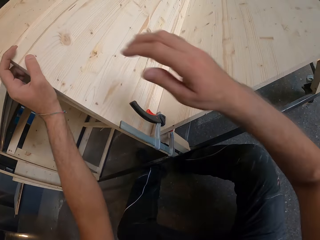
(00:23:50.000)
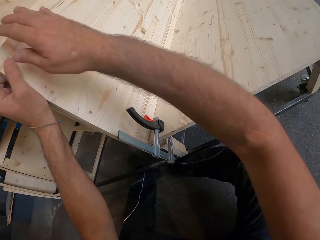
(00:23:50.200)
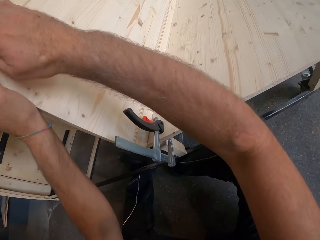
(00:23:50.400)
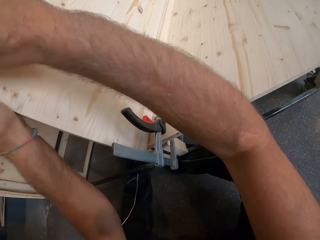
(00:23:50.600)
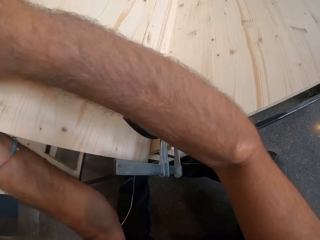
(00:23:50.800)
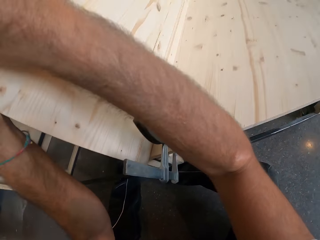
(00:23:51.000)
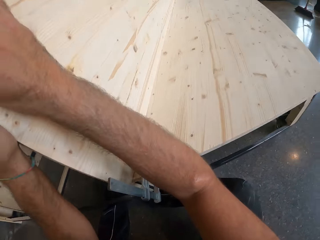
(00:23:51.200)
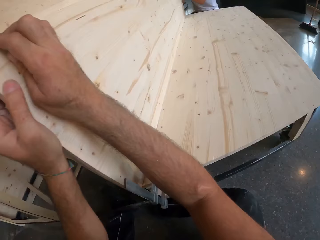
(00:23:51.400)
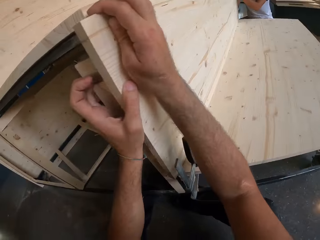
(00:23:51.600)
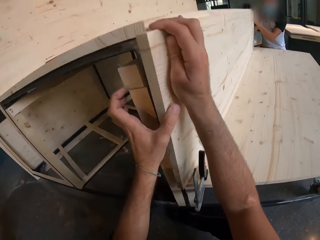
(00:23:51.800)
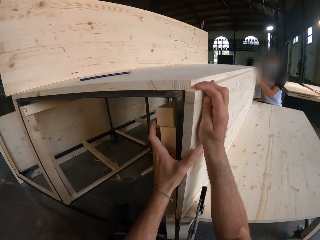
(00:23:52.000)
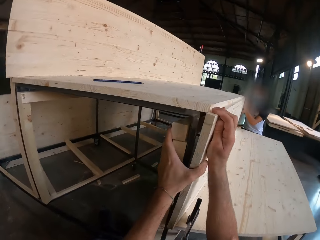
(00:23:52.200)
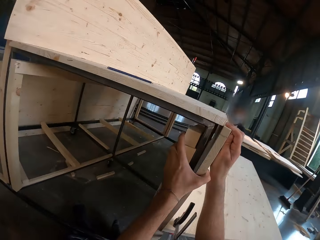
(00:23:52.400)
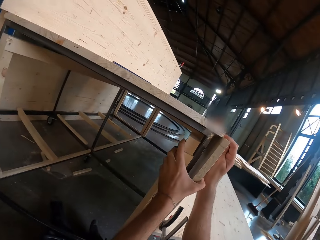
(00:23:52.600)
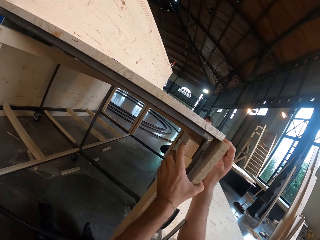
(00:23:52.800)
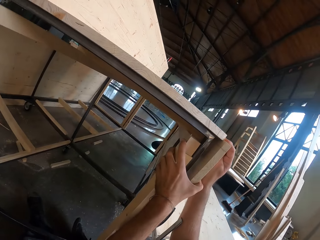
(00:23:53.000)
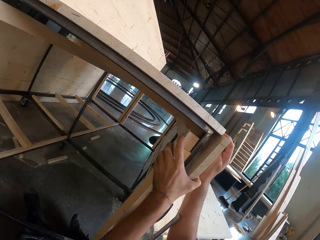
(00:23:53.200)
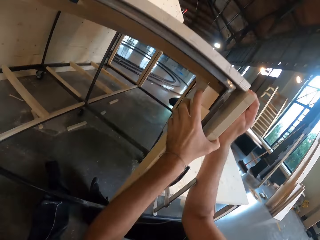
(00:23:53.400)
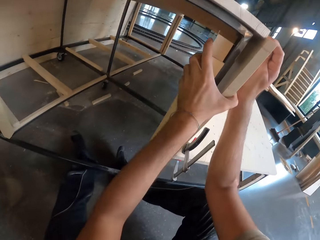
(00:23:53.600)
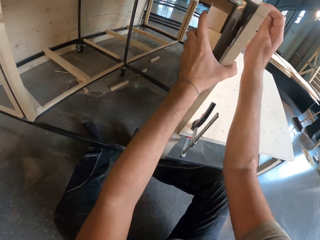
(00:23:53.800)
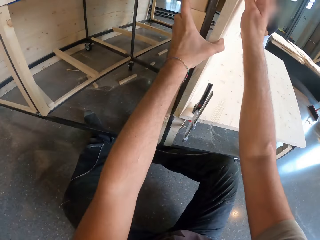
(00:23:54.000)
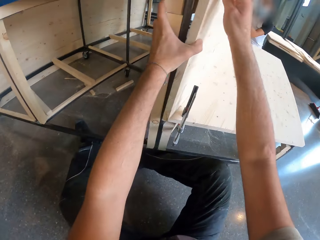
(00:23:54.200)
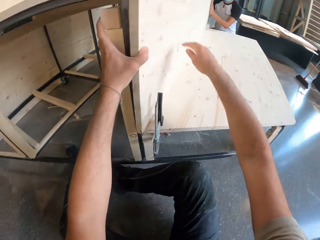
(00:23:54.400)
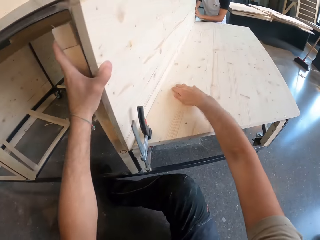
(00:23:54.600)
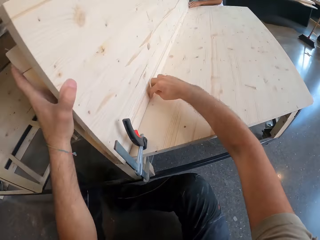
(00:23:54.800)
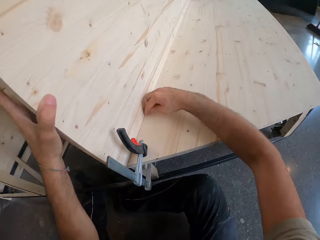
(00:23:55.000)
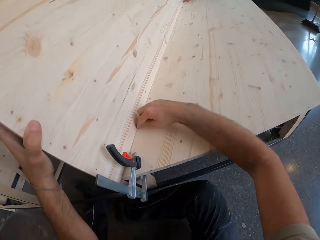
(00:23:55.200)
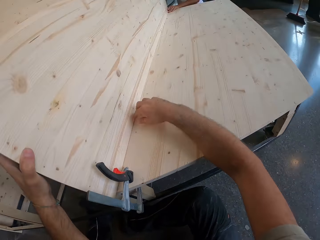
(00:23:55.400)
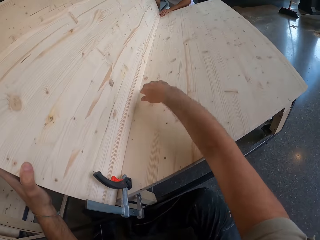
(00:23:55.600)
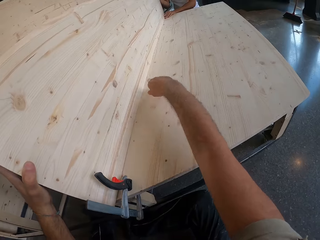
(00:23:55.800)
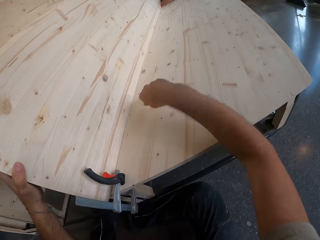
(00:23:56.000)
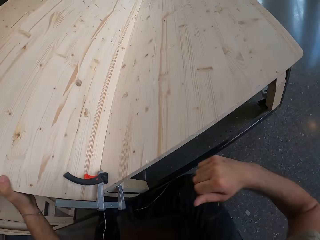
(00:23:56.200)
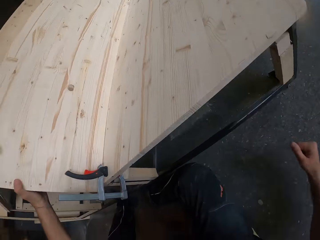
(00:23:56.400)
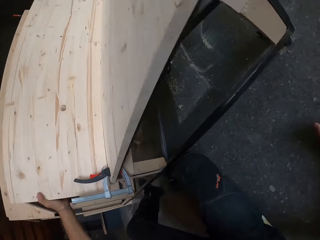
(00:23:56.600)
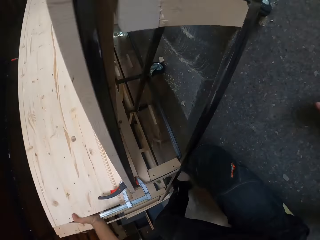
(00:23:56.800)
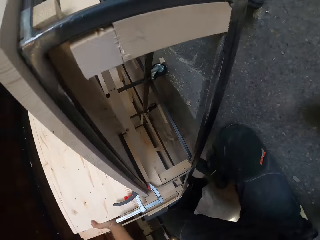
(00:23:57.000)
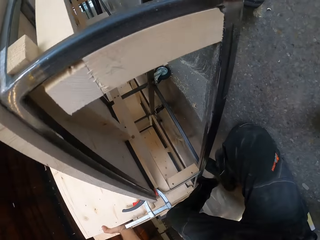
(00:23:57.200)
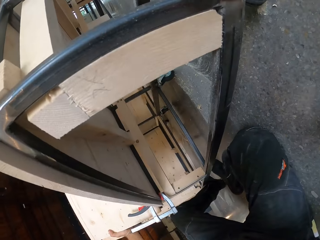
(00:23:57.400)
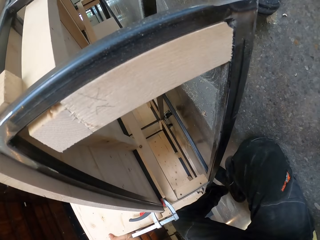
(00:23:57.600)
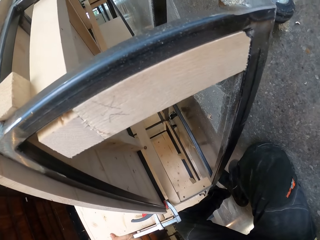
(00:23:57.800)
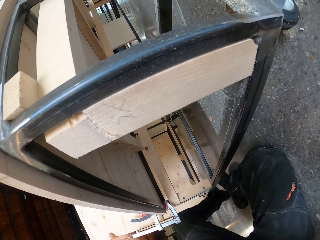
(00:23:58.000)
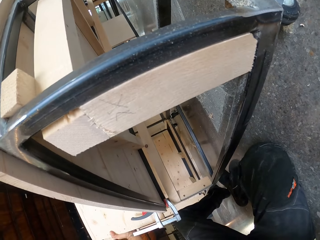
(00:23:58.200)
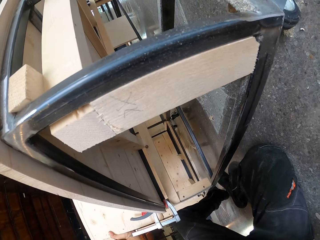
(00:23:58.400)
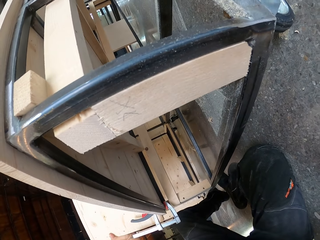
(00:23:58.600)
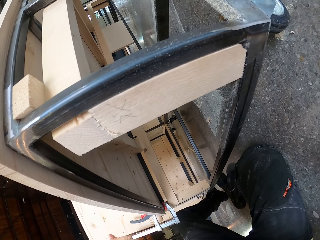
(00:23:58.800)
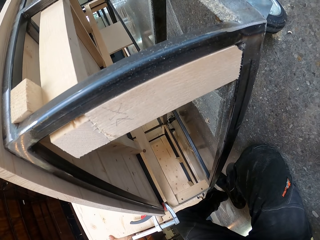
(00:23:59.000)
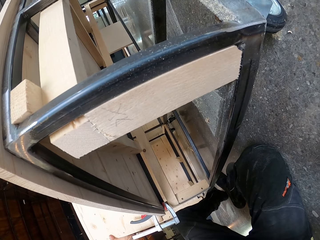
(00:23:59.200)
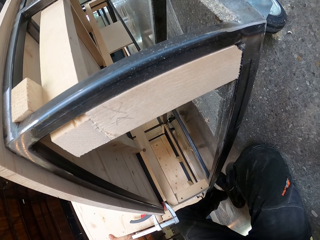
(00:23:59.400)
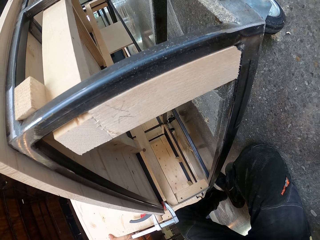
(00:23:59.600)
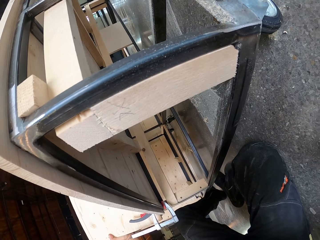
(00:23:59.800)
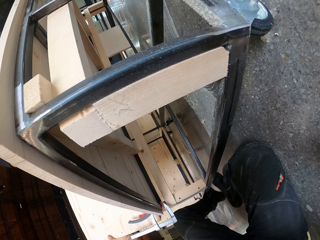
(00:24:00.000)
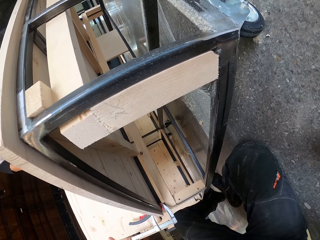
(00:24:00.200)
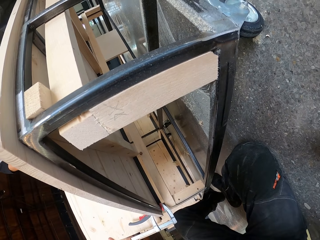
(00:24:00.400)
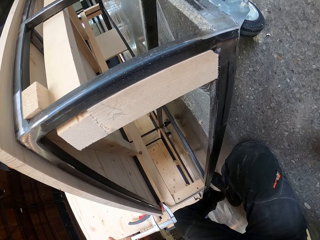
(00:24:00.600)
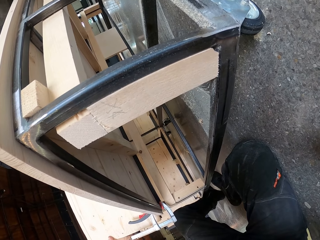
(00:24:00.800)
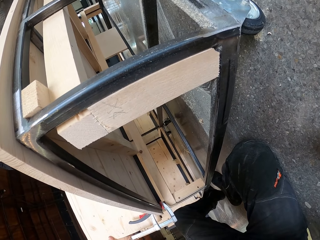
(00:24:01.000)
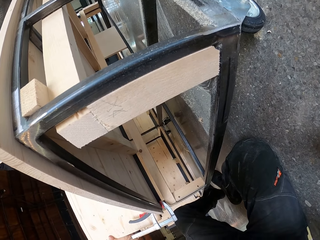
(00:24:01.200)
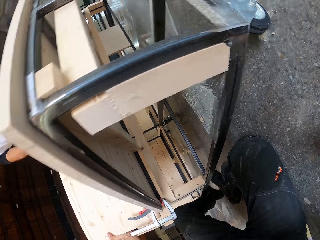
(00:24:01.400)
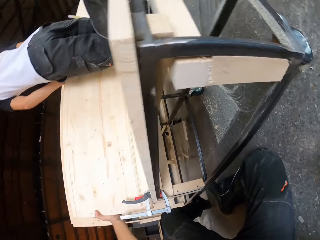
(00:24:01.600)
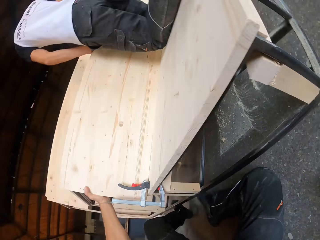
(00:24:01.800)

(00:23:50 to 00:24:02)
The camera wearer holds the bench with both hands. He moves his left hand on the wood. He inspects the structure.

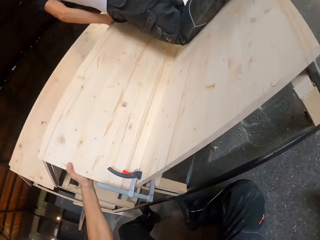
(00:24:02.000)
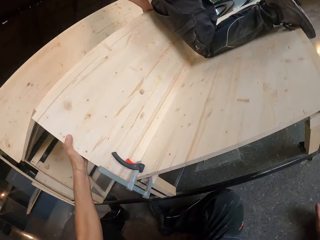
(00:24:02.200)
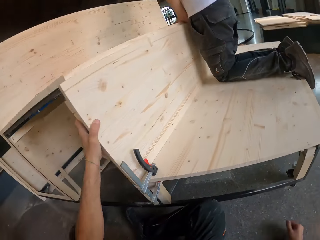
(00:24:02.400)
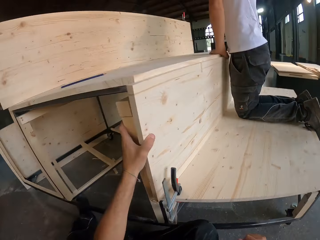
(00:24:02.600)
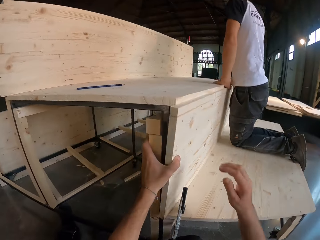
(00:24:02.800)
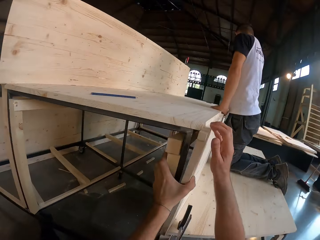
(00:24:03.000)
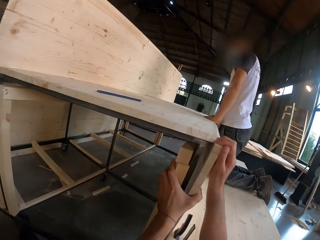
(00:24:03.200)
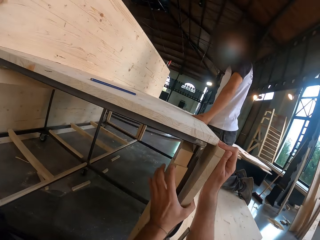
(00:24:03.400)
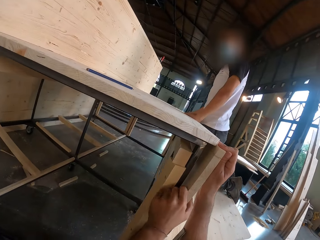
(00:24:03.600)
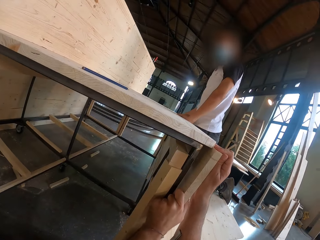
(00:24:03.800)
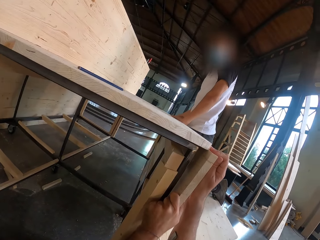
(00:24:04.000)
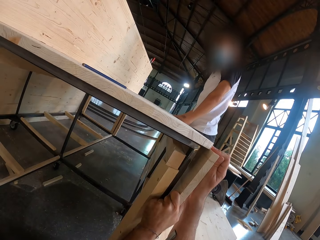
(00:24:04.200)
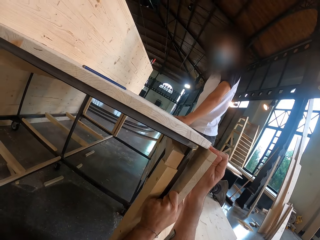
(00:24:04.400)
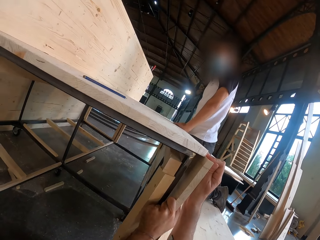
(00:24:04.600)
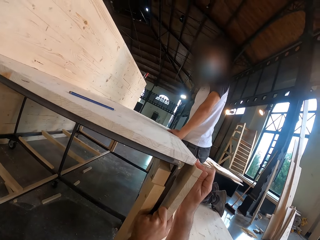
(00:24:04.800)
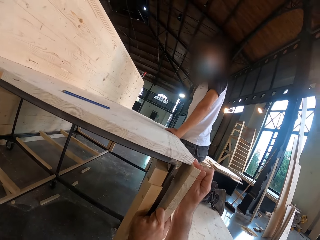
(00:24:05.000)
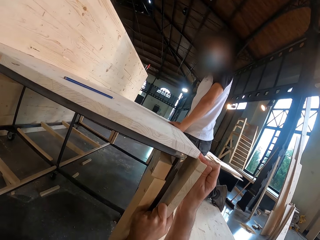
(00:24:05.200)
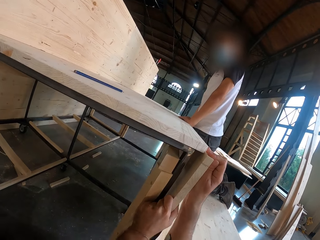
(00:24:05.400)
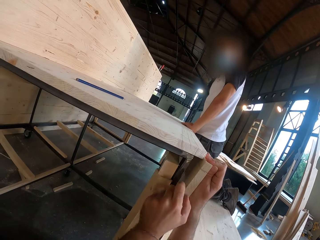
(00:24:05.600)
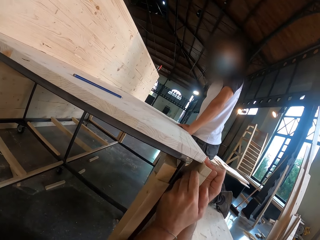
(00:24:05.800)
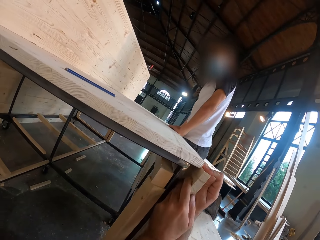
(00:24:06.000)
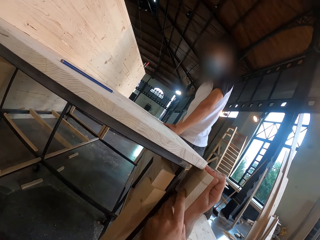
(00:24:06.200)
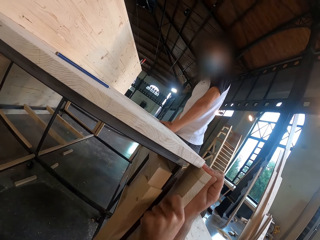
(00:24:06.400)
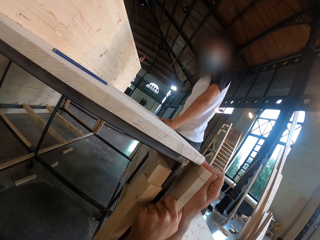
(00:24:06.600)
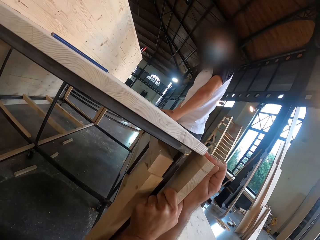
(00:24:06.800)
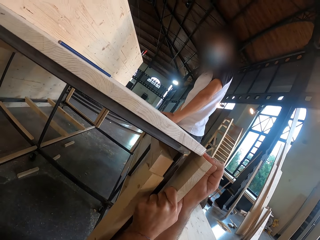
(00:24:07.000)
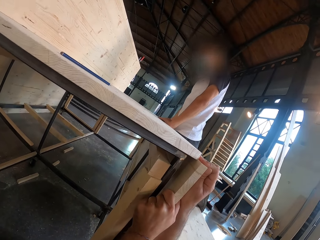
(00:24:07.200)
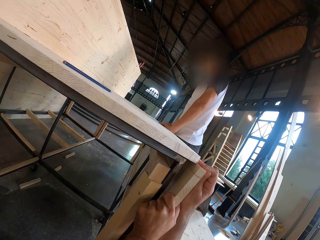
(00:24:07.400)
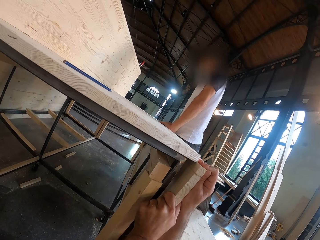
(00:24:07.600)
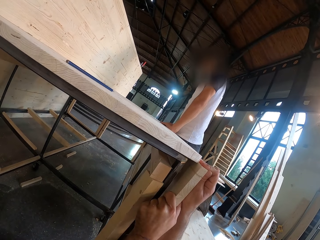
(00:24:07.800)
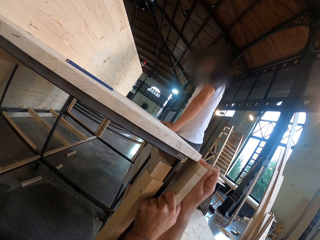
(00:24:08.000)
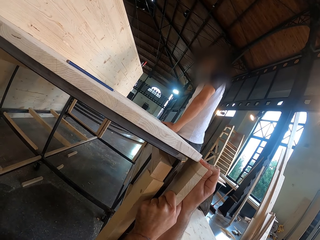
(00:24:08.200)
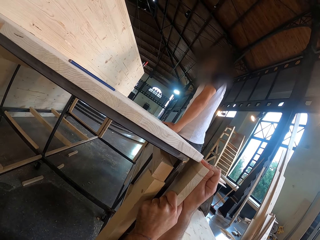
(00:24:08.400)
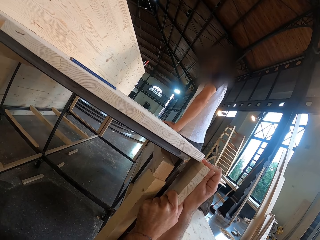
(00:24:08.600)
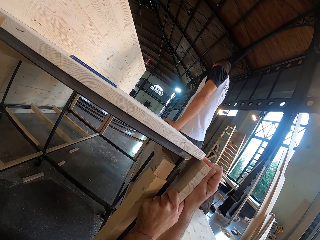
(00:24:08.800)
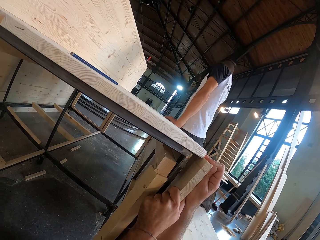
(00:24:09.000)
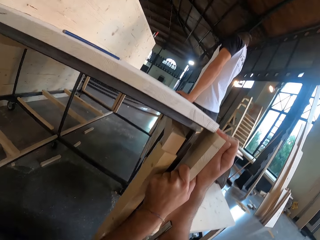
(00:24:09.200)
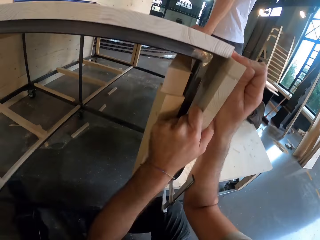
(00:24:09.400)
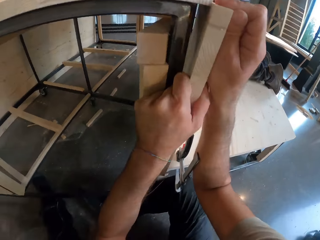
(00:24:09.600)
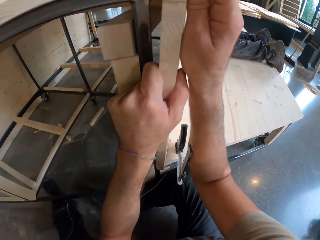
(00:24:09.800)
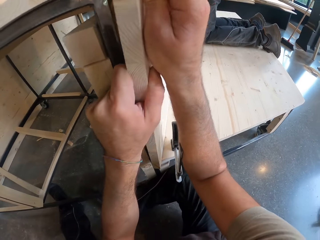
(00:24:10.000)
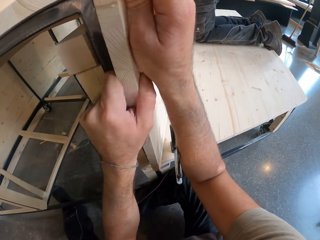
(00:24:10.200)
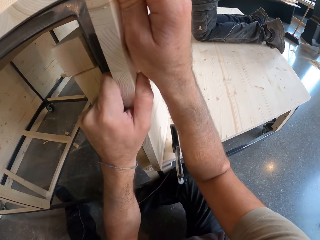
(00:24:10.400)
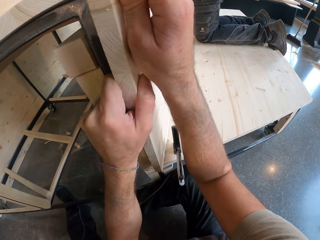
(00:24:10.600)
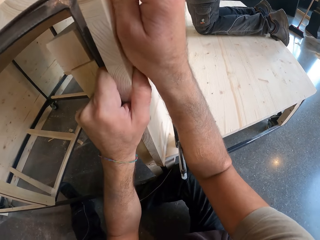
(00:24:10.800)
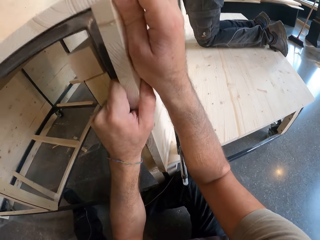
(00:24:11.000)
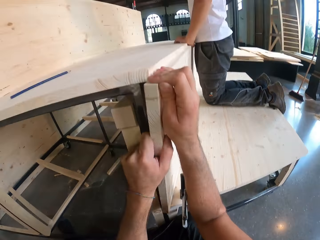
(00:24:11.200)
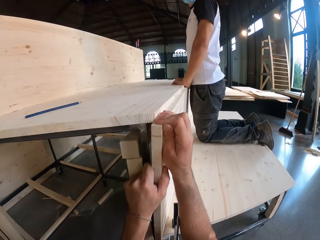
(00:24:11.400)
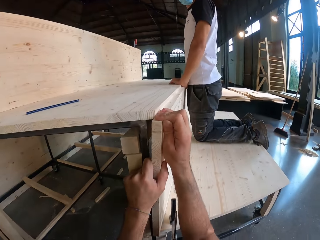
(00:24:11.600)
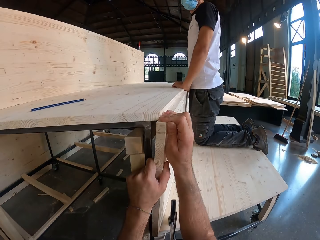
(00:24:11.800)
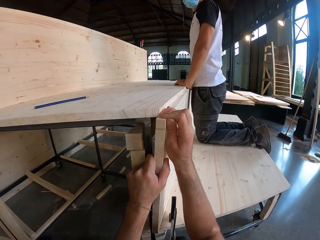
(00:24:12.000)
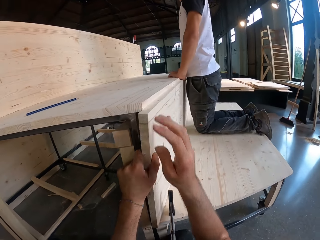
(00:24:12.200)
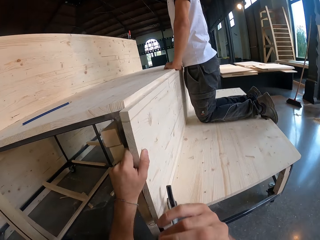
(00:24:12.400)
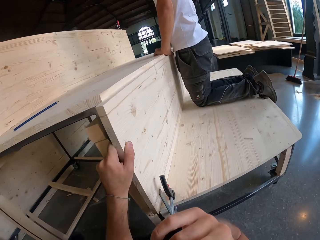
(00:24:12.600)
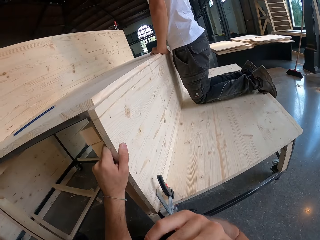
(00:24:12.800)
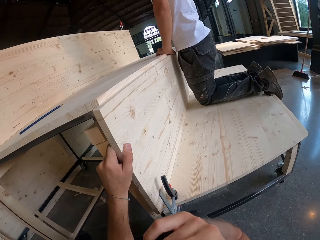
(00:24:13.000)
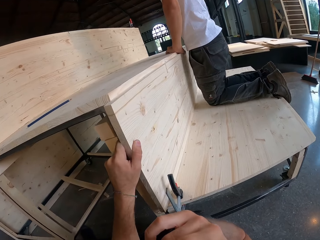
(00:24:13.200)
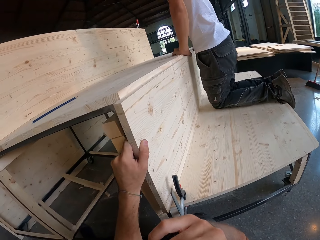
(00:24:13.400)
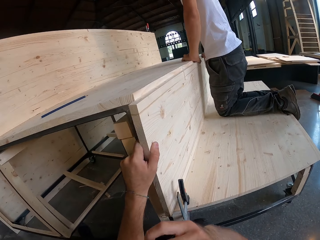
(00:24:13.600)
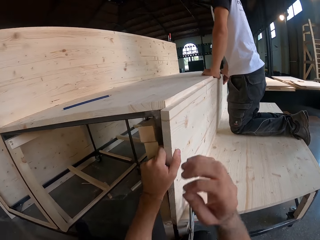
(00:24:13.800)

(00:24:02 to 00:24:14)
A man holds the bench with both hands. The camera wearer adjusts a wood on the structure. He removes his right hand from the wood.
